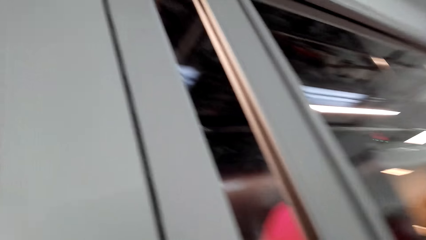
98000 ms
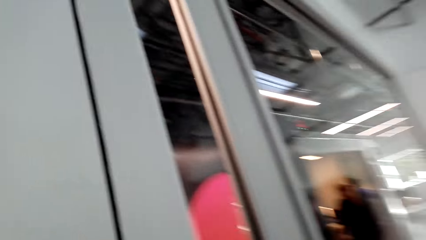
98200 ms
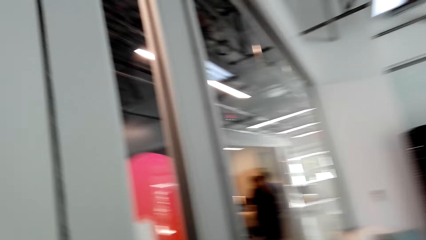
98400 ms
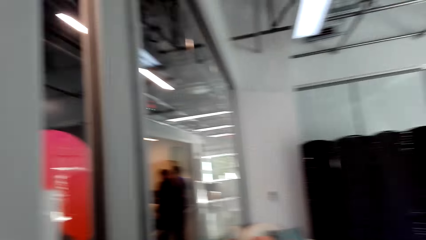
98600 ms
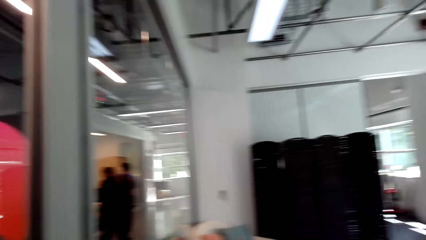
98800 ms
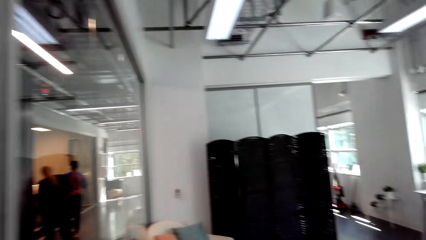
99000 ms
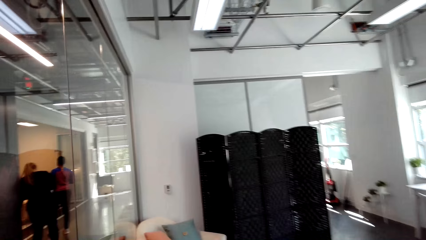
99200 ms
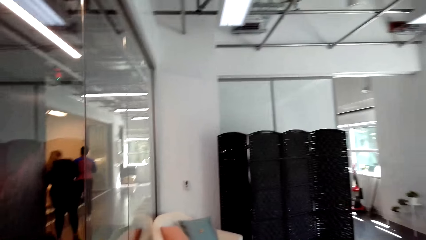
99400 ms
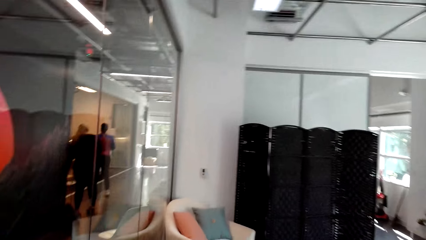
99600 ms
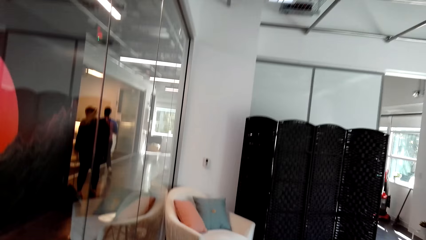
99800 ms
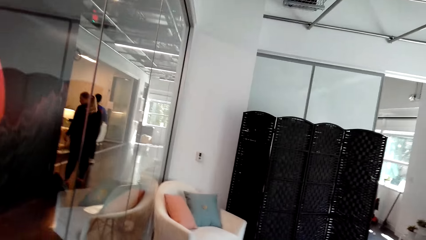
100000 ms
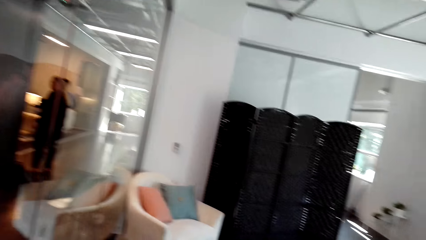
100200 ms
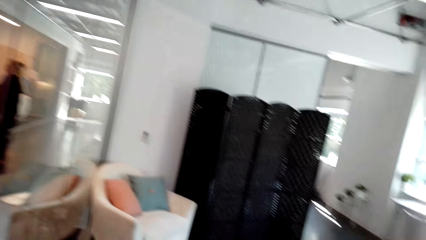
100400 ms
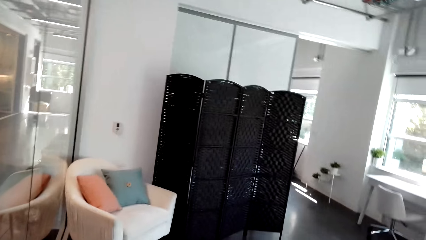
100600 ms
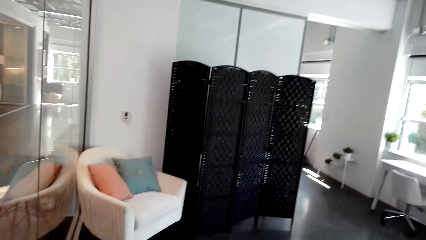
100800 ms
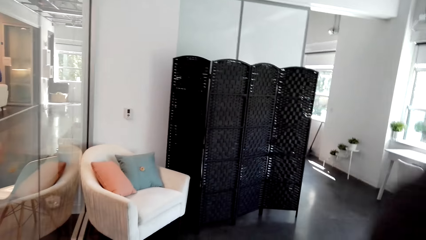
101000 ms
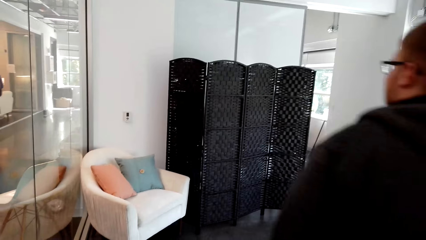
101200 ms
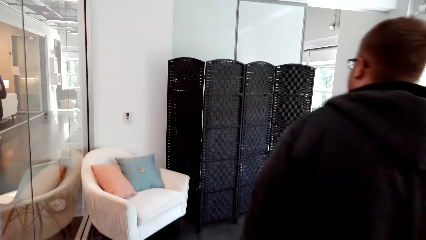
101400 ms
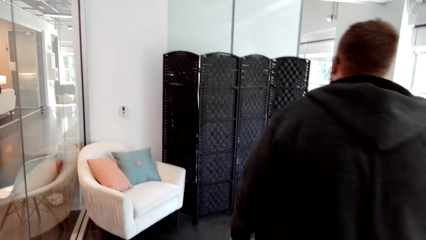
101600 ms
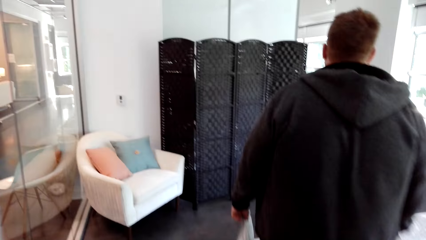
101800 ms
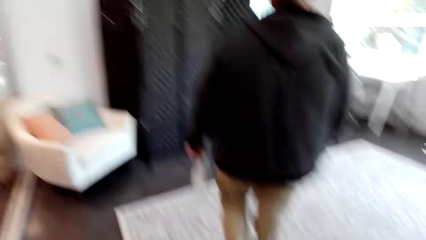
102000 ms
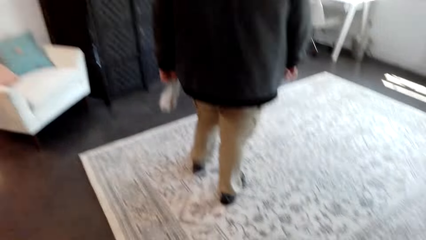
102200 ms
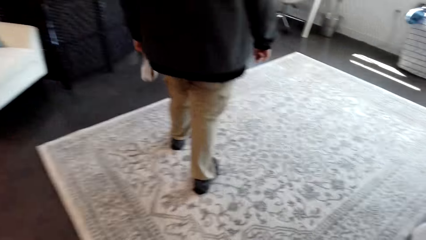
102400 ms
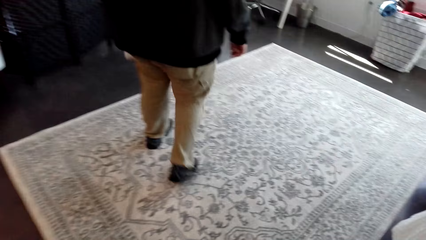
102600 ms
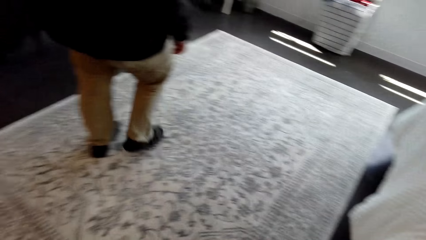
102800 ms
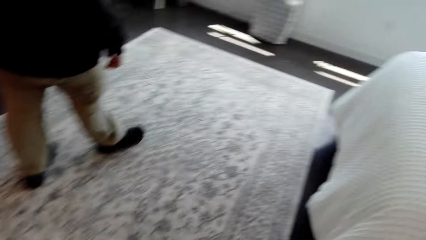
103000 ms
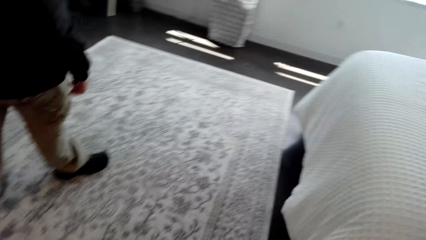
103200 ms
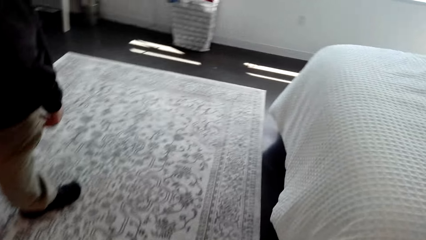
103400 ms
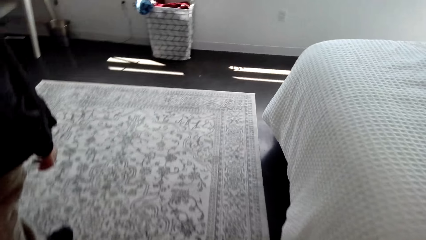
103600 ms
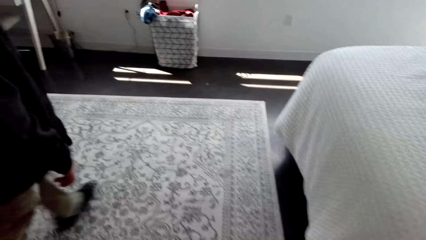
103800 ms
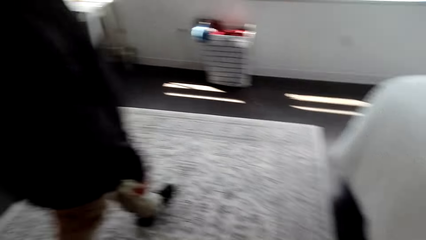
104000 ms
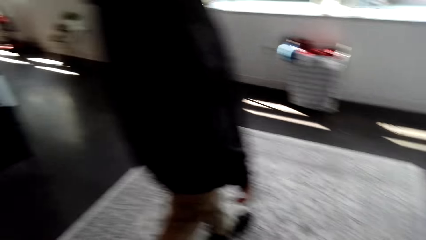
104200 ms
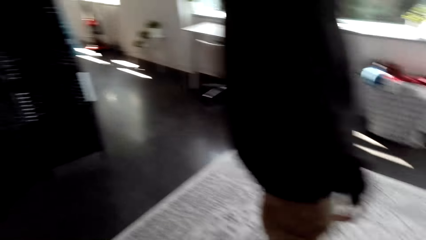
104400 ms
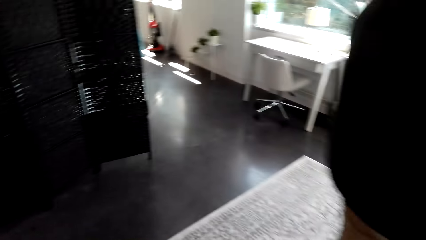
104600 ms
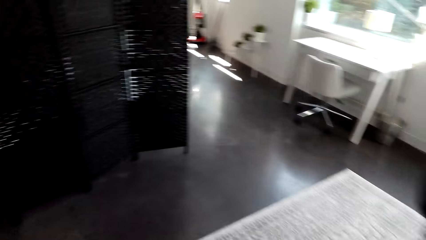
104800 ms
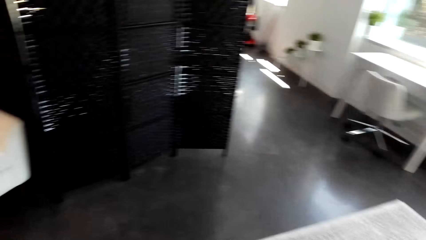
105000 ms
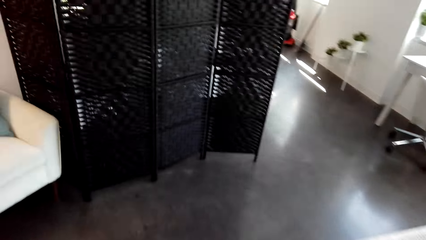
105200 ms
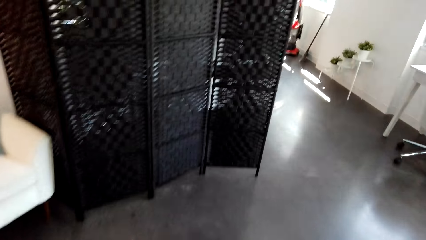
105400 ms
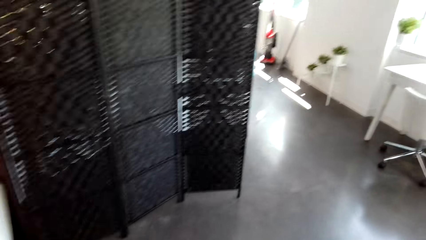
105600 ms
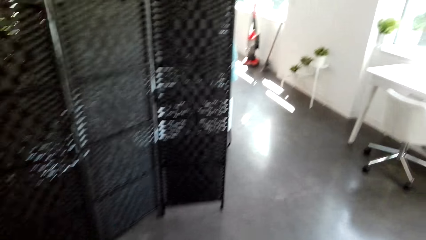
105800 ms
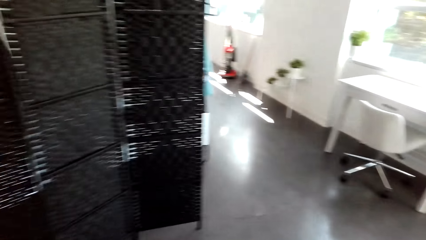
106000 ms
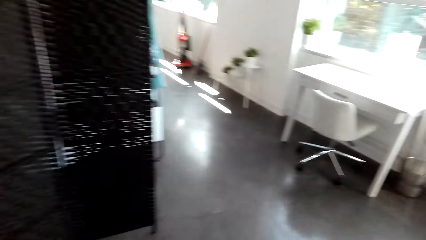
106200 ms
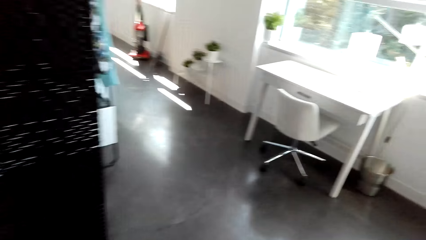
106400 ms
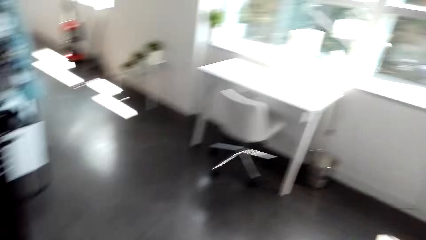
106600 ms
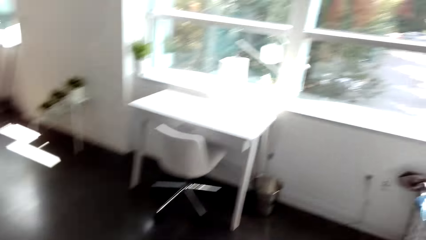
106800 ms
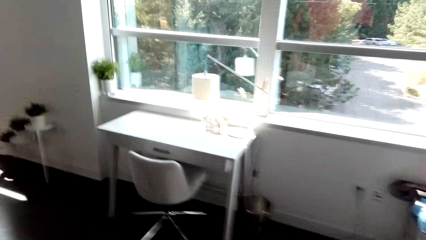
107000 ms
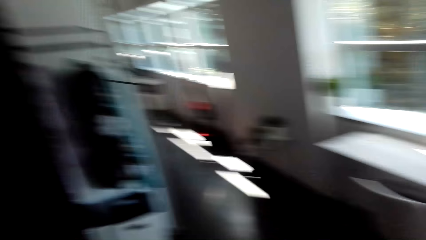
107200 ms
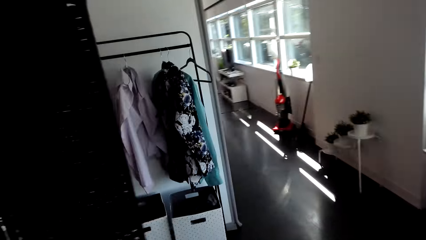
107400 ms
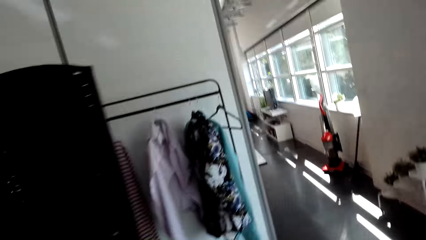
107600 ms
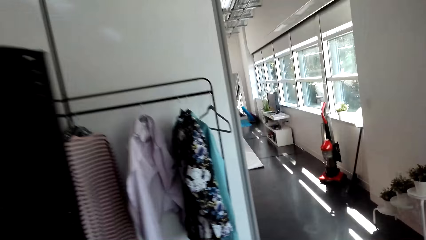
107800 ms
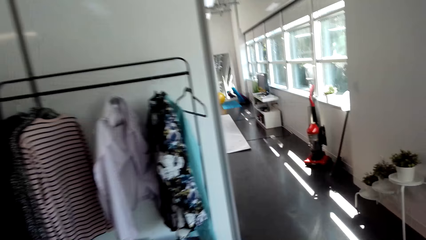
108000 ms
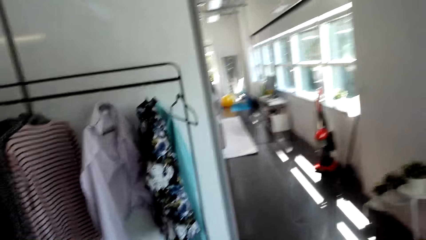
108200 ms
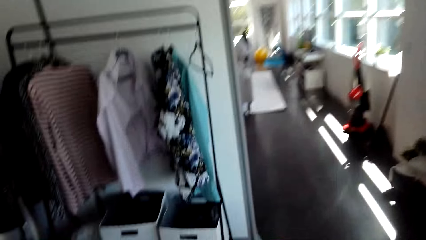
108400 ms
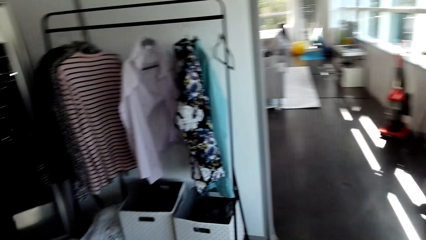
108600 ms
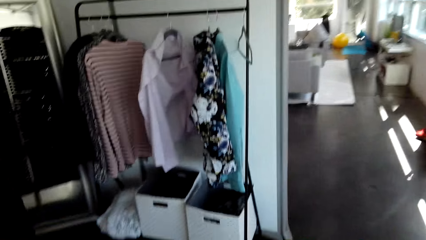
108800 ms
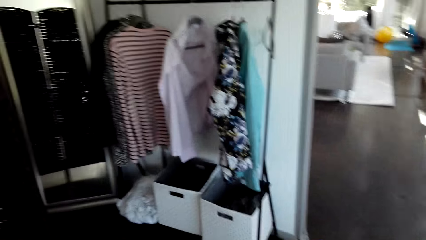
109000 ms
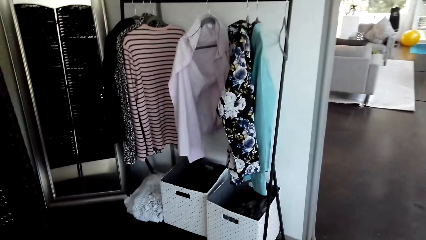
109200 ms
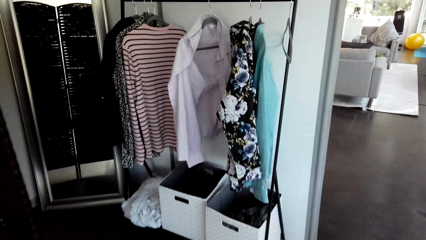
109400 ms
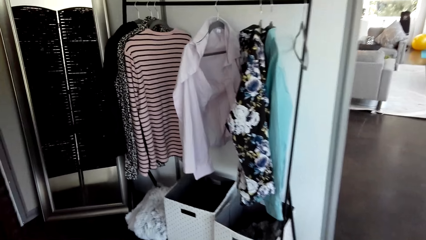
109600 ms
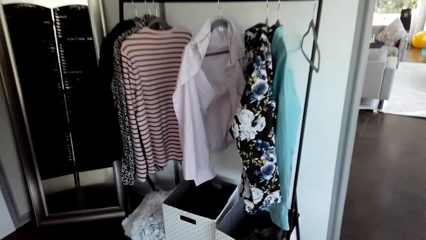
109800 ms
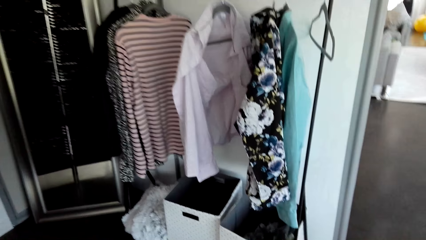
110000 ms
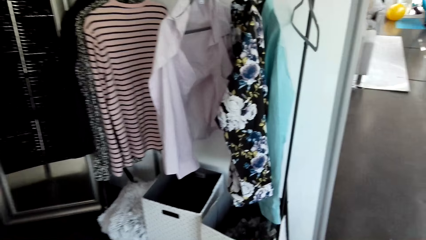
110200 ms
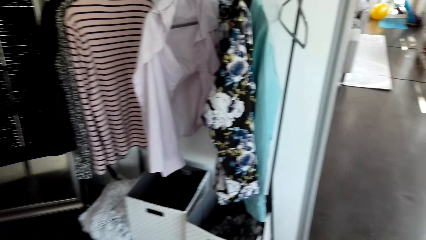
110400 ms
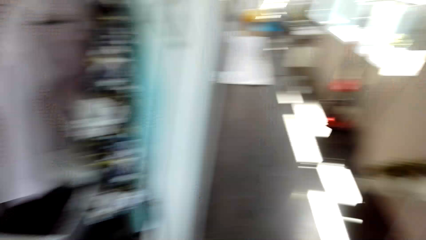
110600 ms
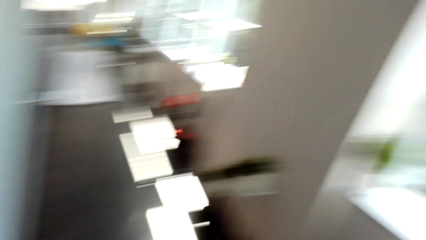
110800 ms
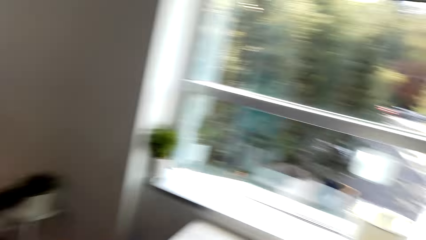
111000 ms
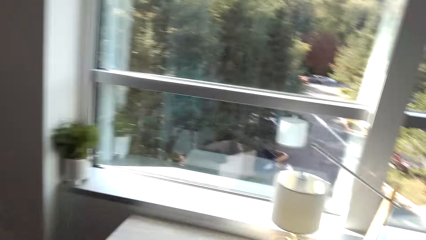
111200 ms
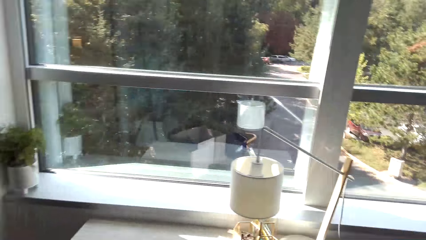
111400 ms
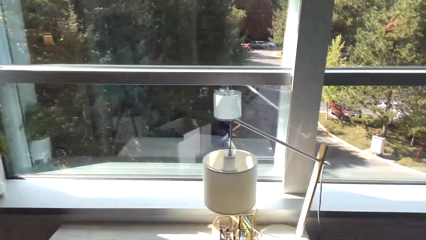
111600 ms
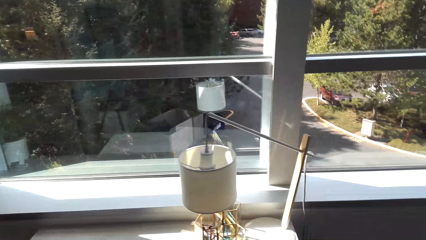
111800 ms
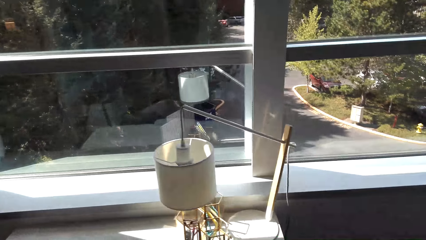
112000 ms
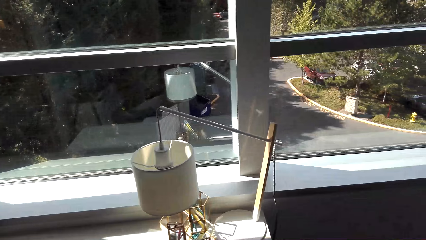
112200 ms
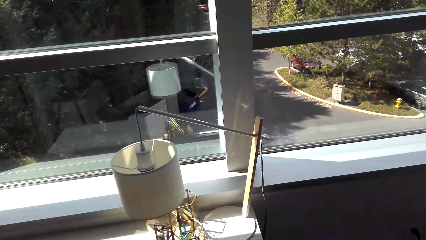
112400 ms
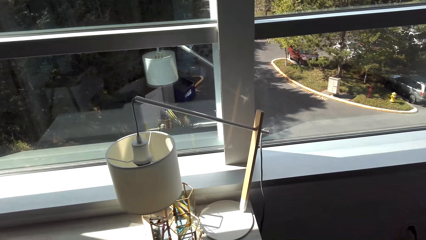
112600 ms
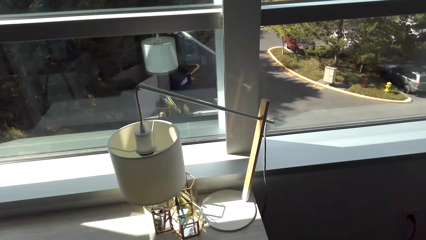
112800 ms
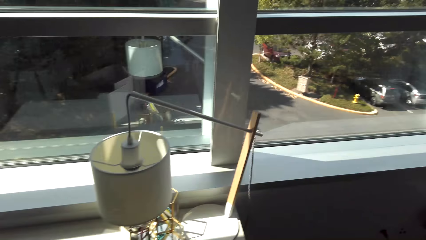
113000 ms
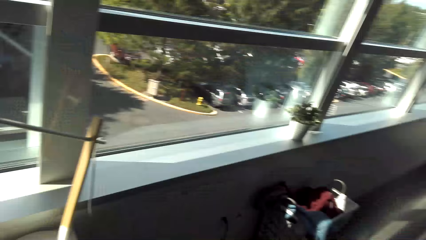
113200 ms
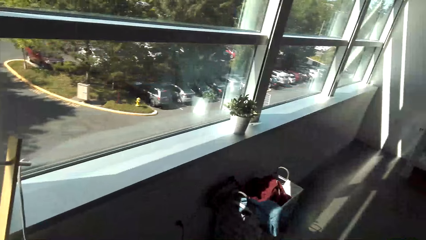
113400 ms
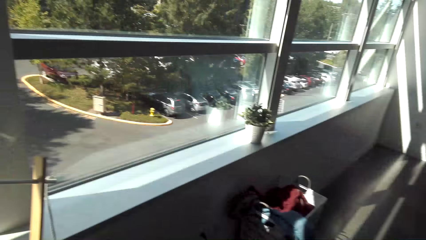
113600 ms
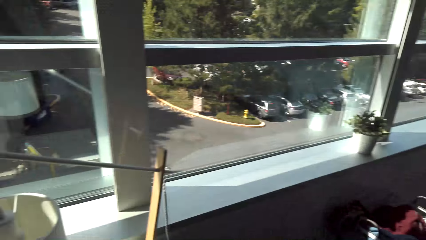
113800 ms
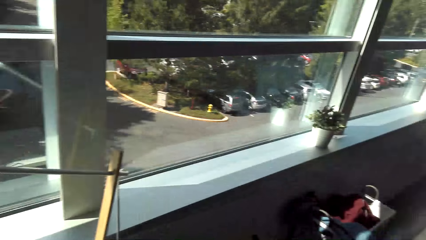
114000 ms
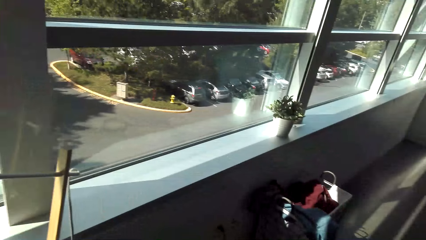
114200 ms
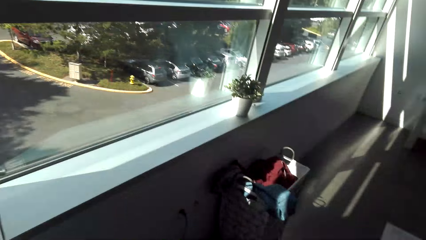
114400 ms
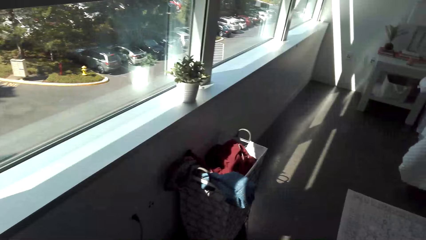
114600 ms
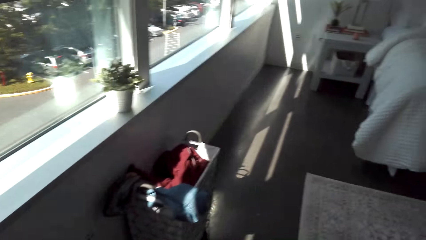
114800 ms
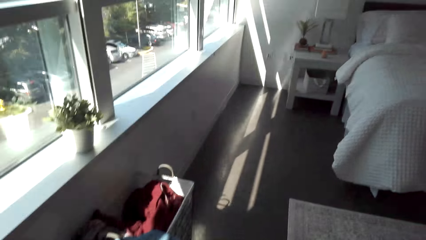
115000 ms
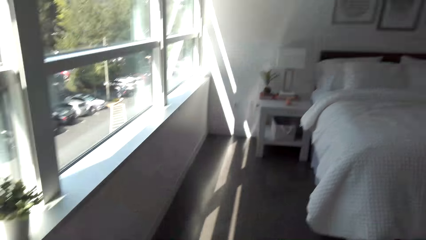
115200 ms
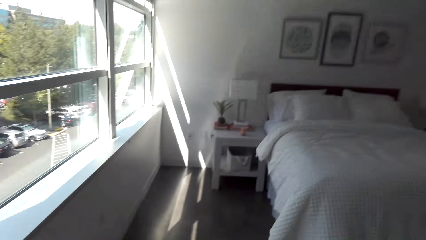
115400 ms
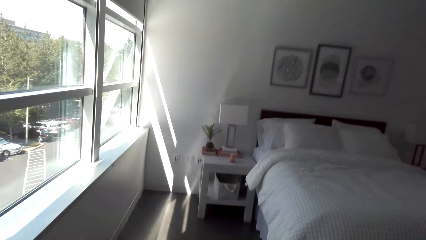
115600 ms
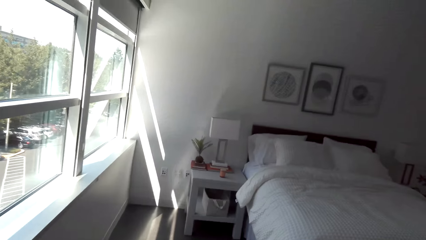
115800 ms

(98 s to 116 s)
A man walks. The camera wearer looks around.
